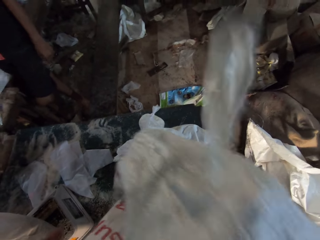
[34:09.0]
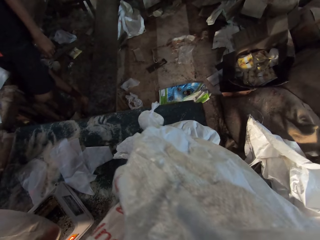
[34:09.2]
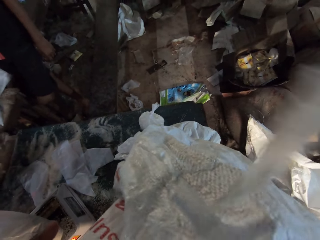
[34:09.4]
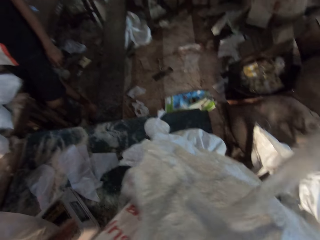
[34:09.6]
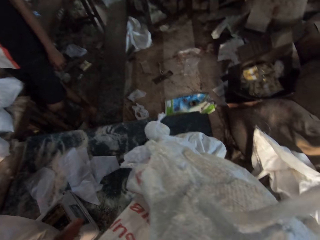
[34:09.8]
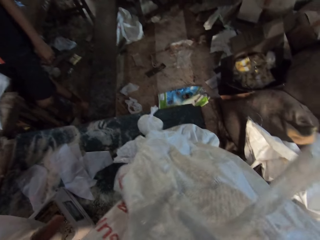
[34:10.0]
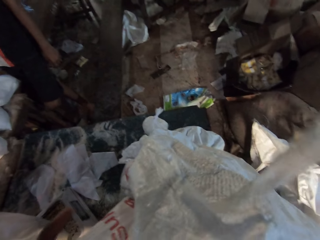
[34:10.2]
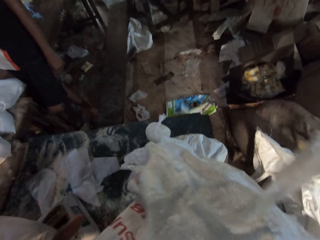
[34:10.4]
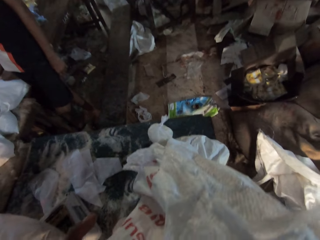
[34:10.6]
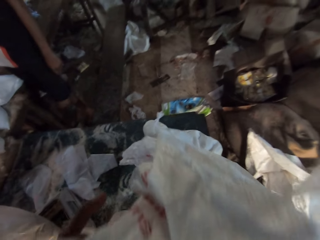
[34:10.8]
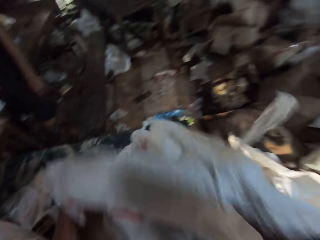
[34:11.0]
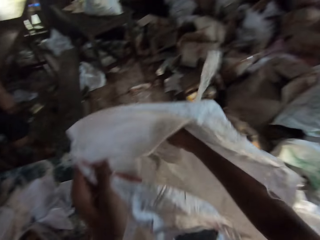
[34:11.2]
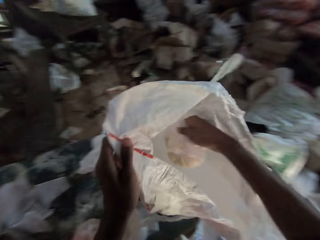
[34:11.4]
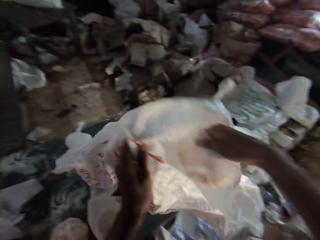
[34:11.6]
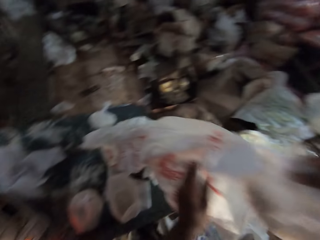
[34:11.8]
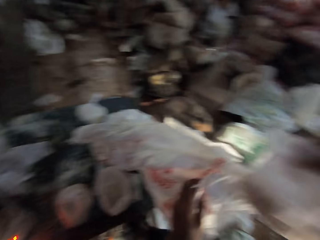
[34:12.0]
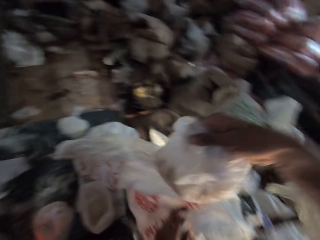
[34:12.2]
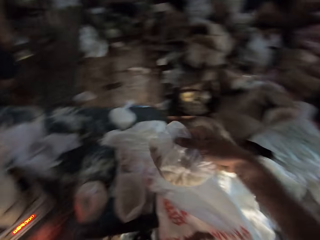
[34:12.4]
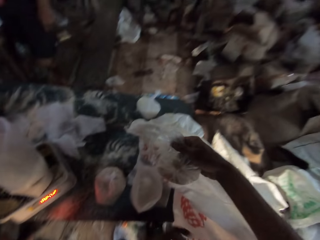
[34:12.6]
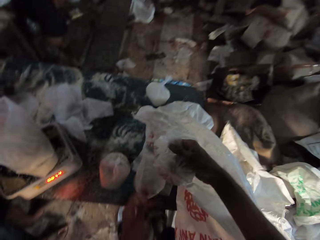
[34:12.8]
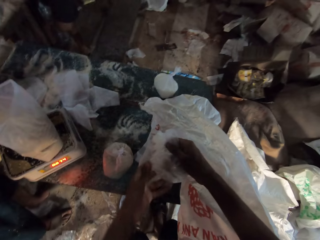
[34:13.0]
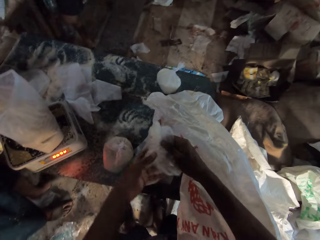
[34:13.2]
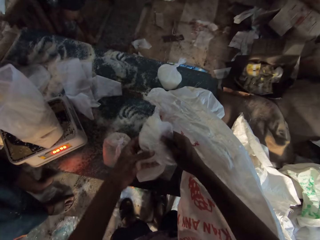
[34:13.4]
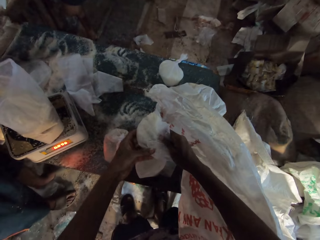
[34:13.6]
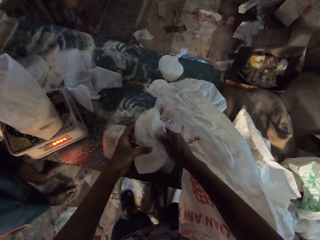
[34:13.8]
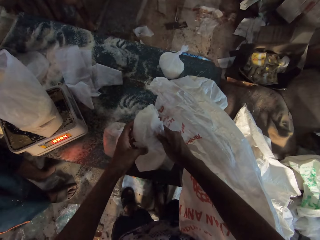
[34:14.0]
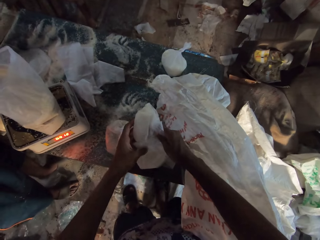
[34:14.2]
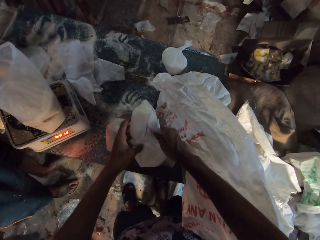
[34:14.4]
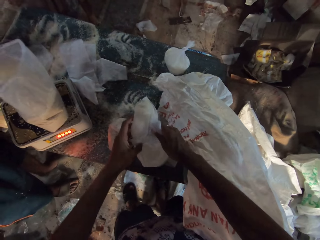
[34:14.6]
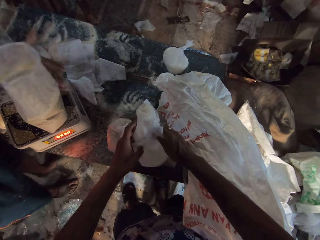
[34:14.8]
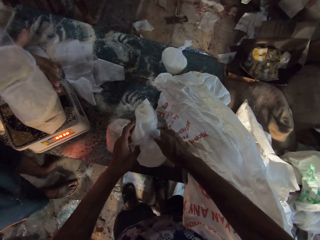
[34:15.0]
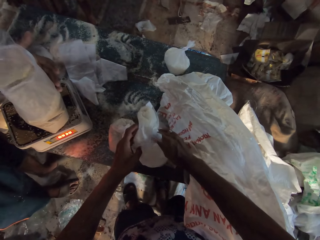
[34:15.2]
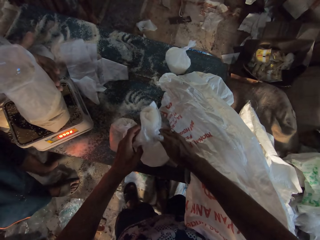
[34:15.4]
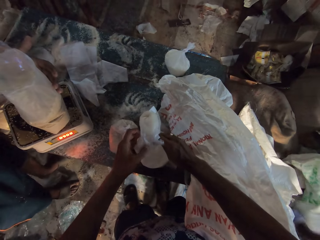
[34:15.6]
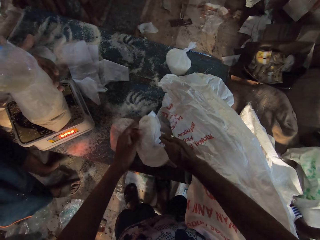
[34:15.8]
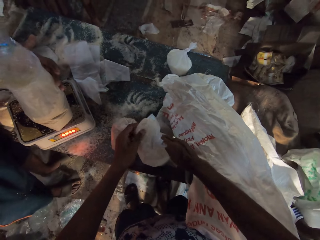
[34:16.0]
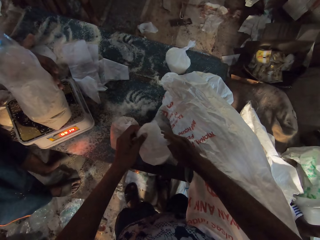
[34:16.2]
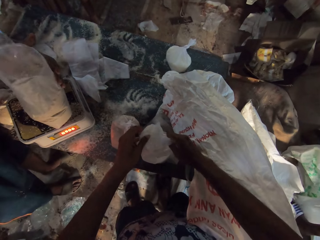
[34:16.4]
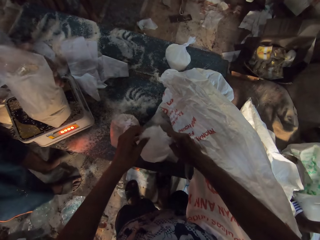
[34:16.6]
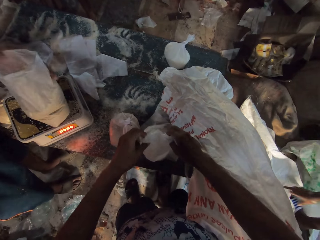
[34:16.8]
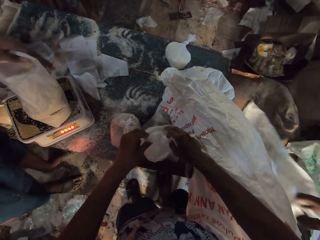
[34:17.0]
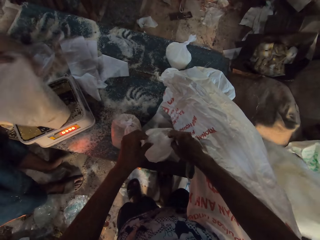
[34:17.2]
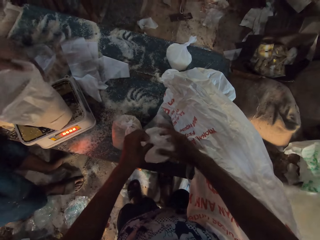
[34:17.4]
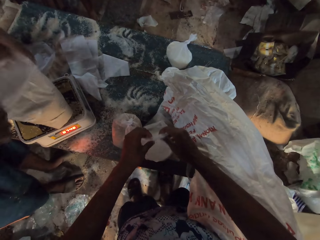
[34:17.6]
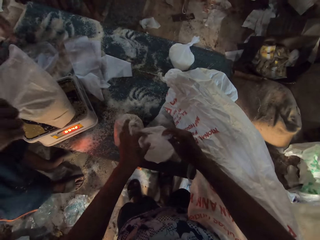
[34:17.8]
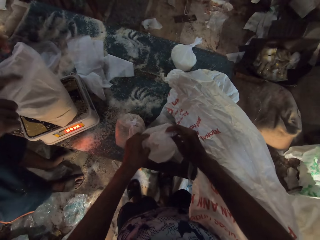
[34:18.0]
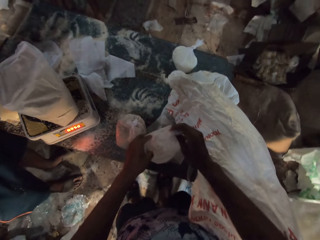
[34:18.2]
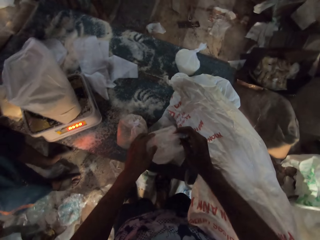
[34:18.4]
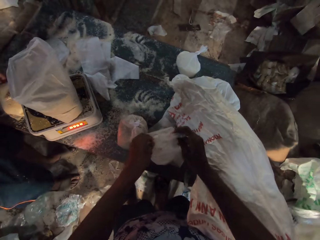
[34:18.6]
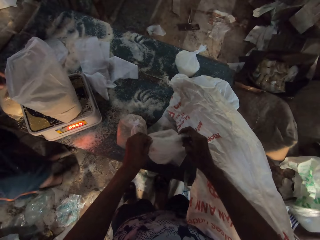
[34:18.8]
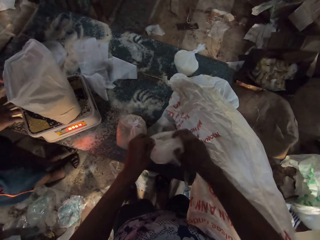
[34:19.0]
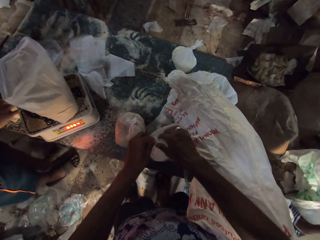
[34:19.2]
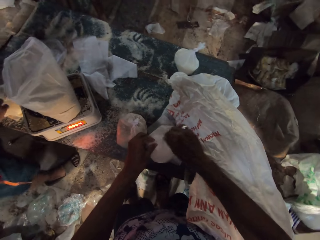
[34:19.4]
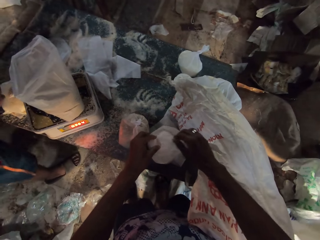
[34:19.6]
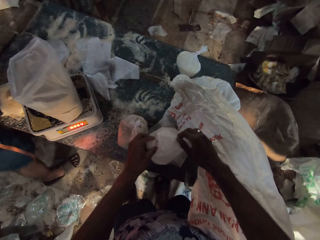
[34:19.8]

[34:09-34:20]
The camera wearer looks at the sack. He holds the polythene bag in both hands. He pours the flour into the polythene bag on the table with both hands. A man pours broken wheat into the polythene bag on the scale on the table with his right hand, places his left hand on the scale on the table, and holds the polythene bag on the scale with both hands.

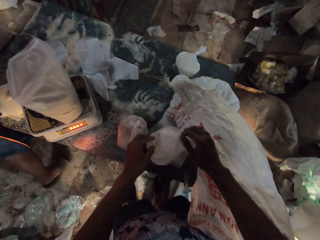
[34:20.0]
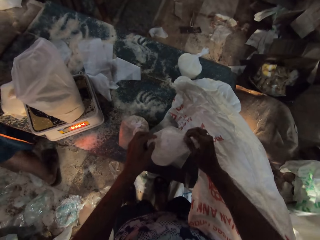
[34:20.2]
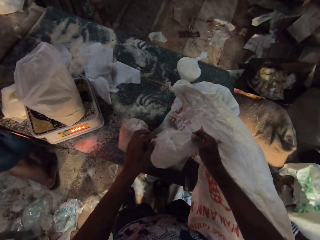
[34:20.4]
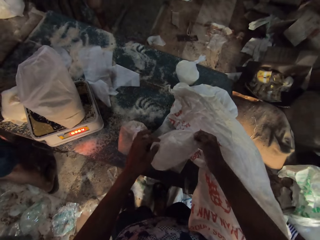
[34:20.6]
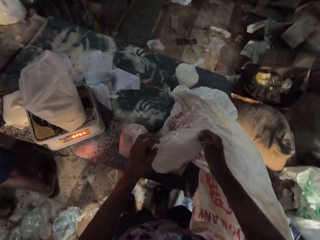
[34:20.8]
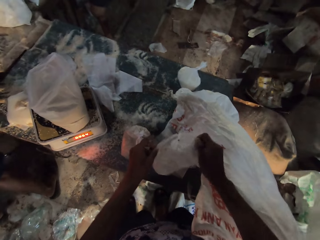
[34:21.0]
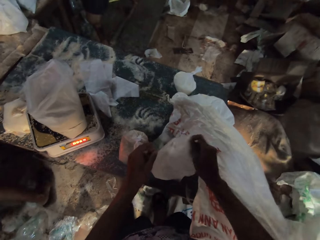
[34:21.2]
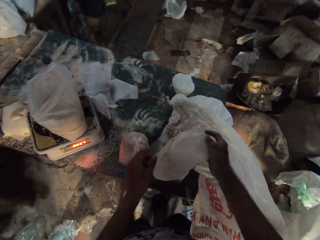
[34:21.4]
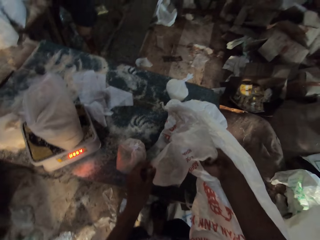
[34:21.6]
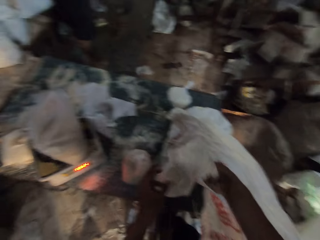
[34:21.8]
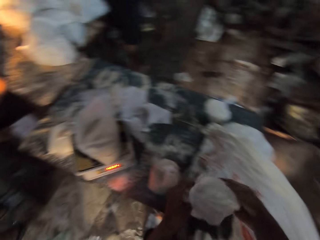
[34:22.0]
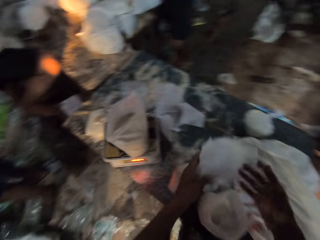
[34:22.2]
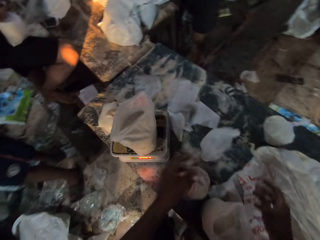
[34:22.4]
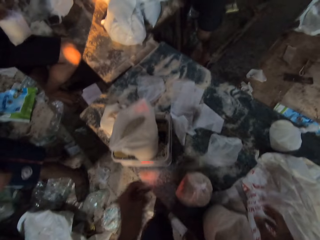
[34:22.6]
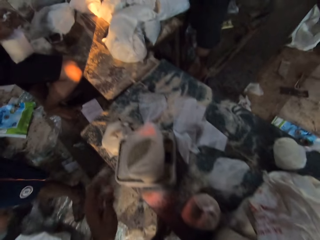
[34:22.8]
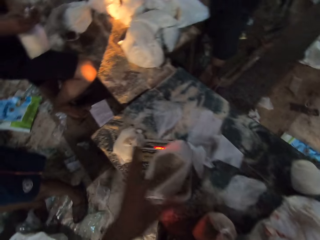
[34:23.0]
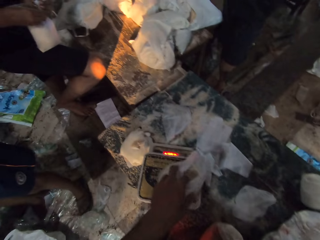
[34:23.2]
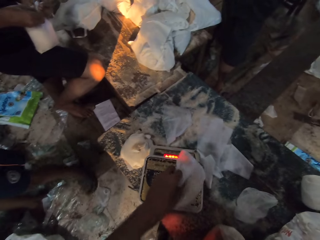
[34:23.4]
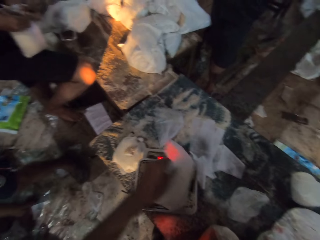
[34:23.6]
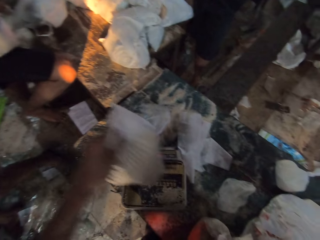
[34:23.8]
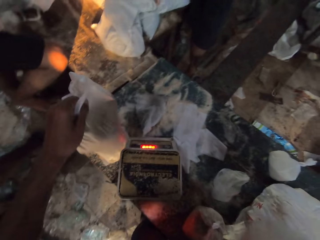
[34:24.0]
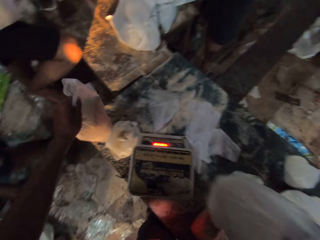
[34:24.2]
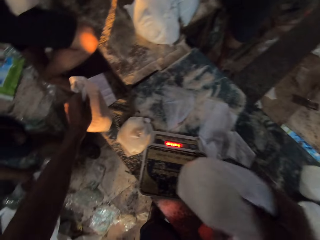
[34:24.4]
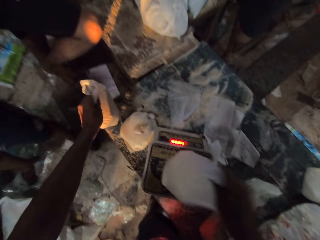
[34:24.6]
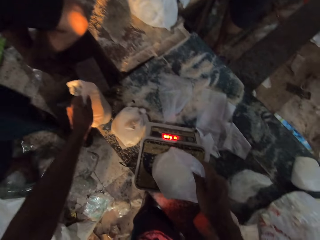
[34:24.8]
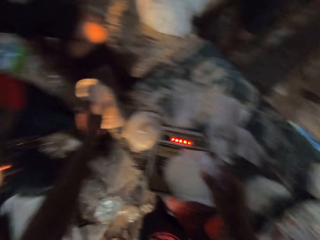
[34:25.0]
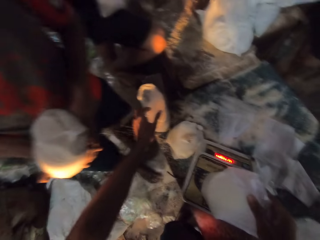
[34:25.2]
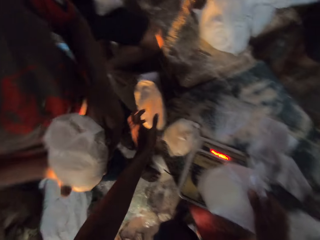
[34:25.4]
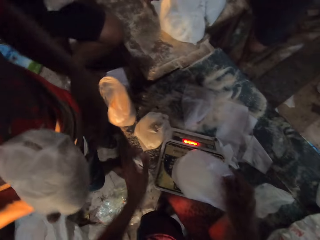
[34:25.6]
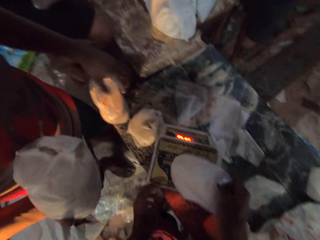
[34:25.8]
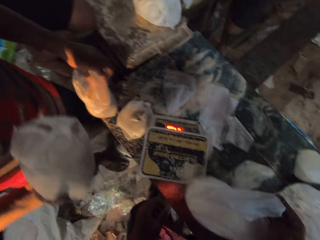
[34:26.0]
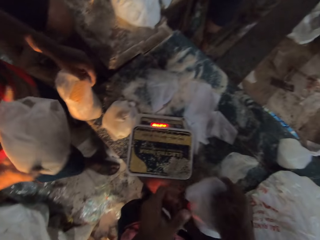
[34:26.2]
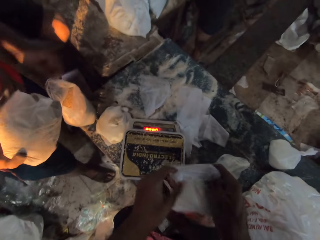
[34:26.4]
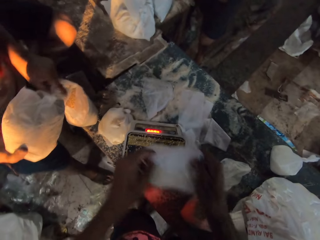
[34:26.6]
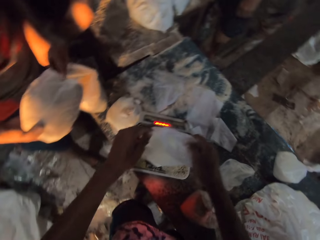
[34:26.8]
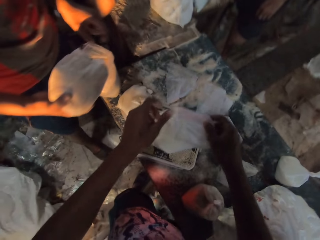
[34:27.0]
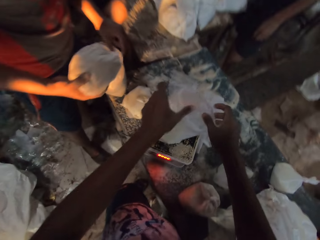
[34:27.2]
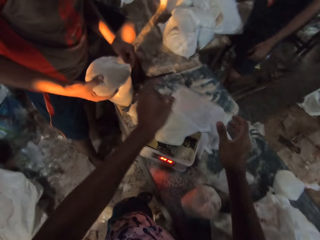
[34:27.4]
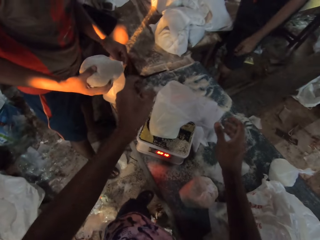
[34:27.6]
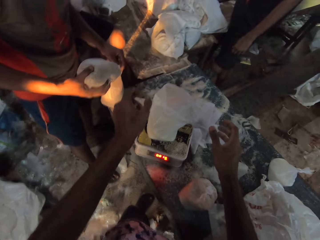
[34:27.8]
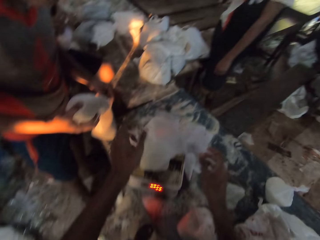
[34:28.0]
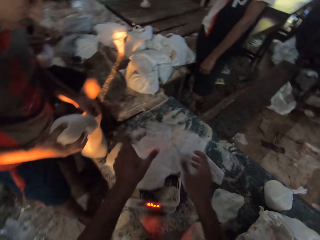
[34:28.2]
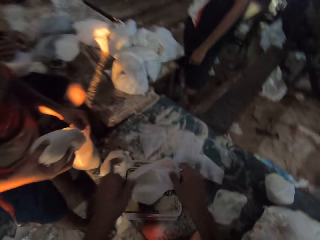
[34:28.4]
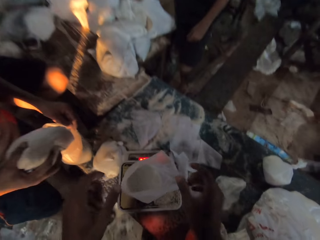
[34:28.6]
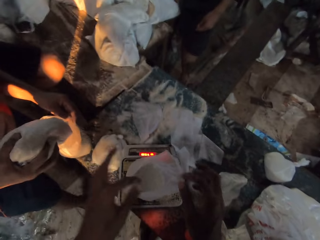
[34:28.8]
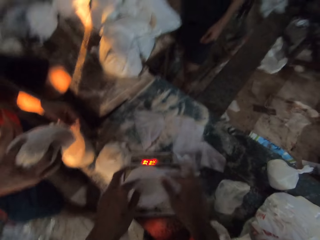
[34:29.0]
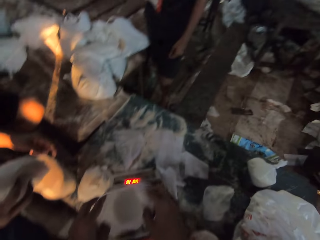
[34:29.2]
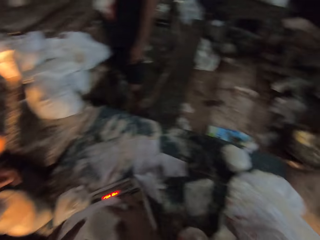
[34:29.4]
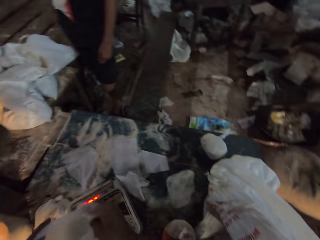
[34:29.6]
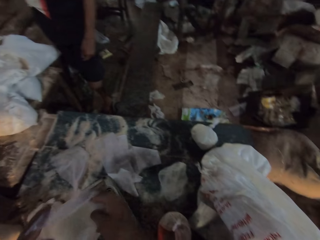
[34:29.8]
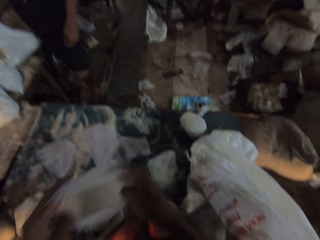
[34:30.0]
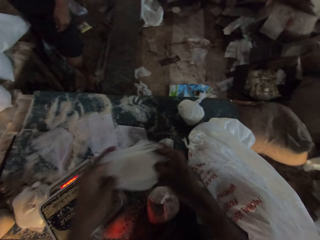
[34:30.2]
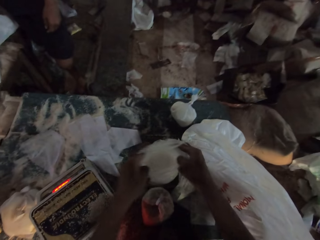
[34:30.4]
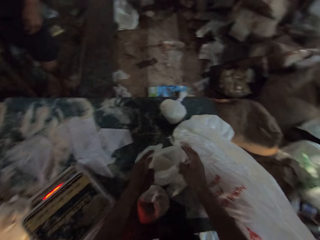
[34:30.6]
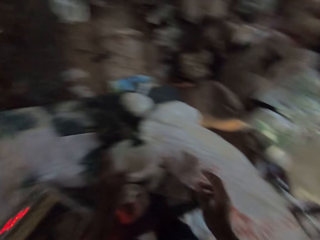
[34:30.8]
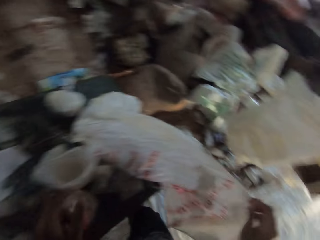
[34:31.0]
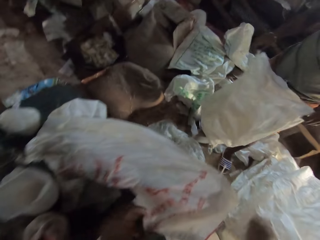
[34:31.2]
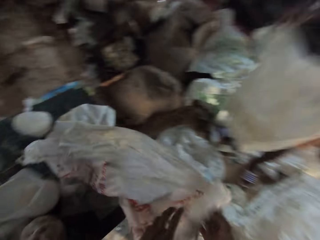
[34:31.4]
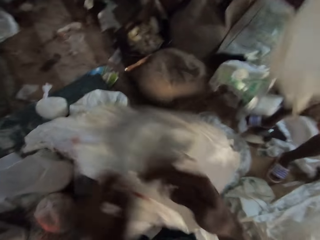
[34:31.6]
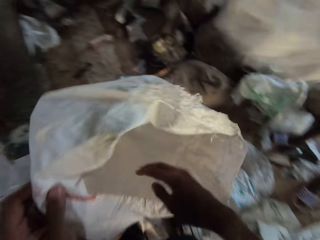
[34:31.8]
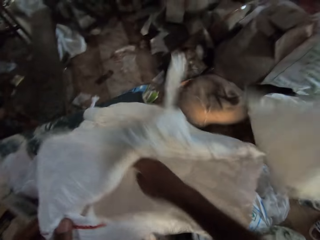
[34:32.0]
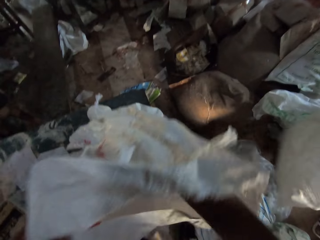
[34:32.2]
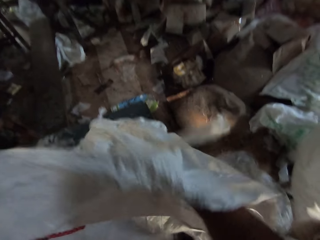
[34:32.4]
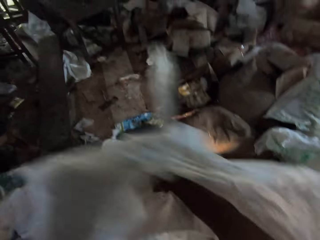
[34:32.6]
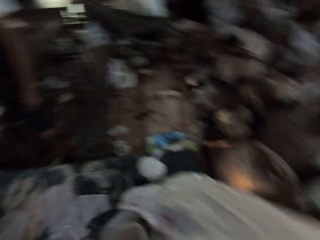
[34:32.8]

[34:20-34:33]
The camera wearer shakes the packaging bag. He drops the polythene bag on the table with both hands. A man ties a polythene bag in both hands. The camera wearer picks up the polythene bag of broken wheat from the scale with his left hand. He places the polythene bag of broken wheat on the table with his left hand. He places the bag of flour on the scale with his right hand. Another man holds a polythene bag of broken wheat with his right hand, opens the polythene bag of broken wheat on the table with his left hand, and pours the broken wheat into the polythene bag on the table with his right hand. The camera wearer opens the polythene bag of flour on the scale with both hands. He lifts the polythene bag of flour from the scale with both hands. He weighs the item. He places the polythene bag of flour on the table with both hands. He opens the bag on the table with both hands. Another man moves a bag in both hands. The camera wearer picks up some flour from the bag on the table with his right hand. He holds the sack with the left hand.
